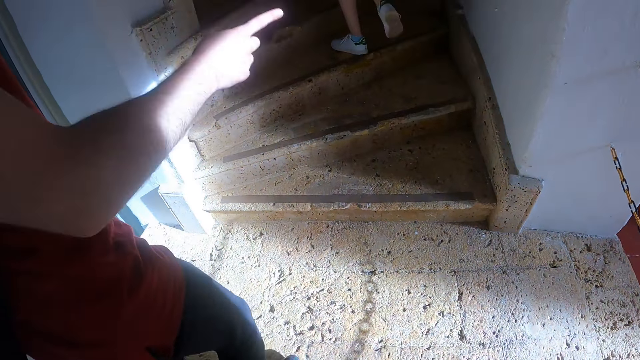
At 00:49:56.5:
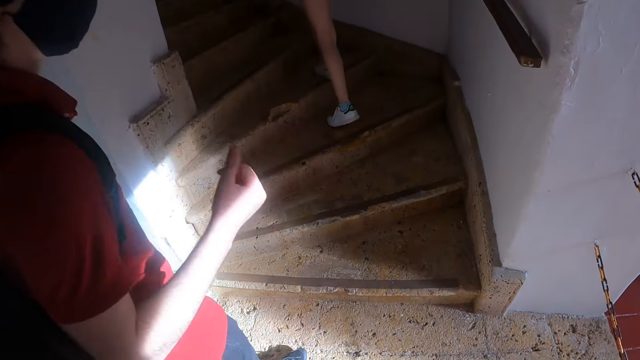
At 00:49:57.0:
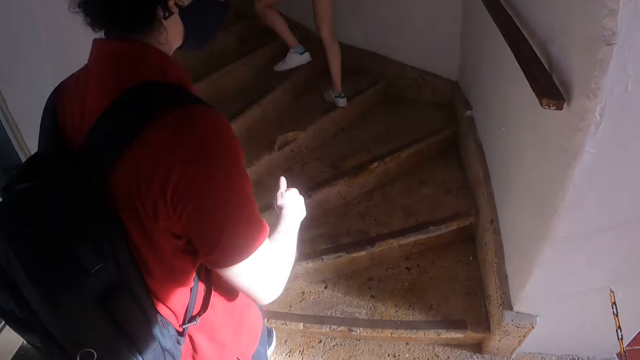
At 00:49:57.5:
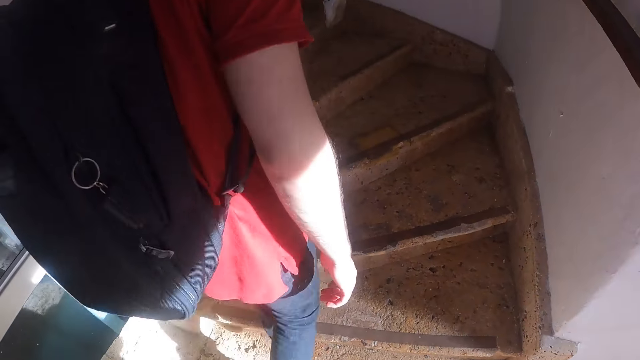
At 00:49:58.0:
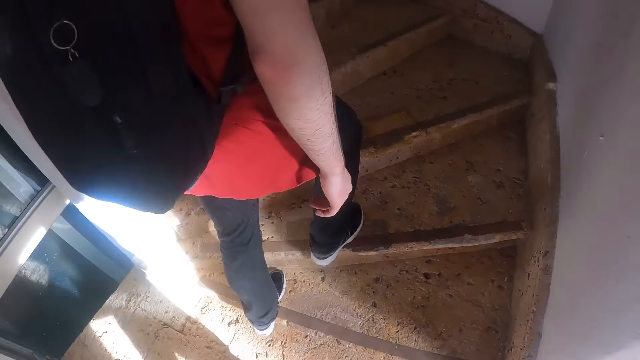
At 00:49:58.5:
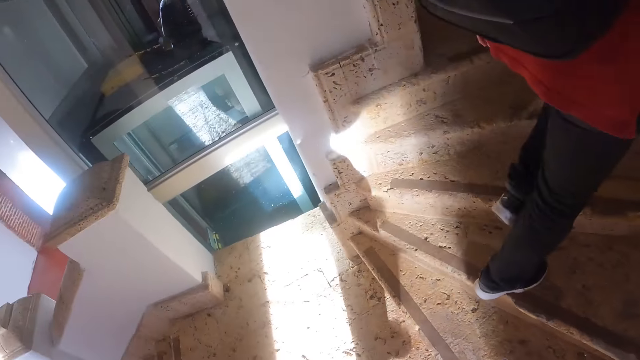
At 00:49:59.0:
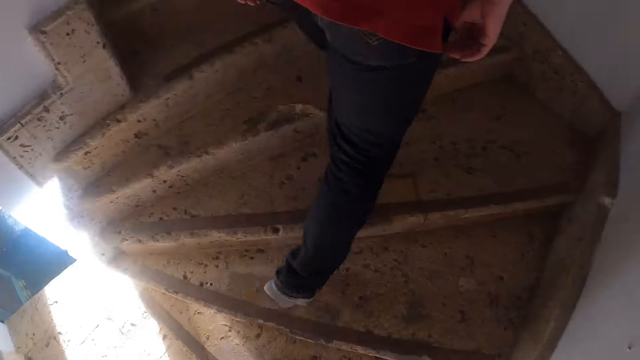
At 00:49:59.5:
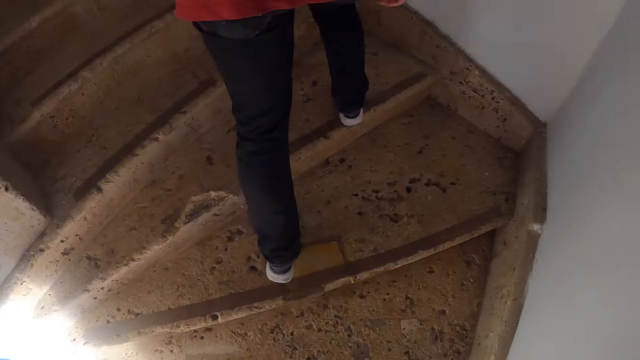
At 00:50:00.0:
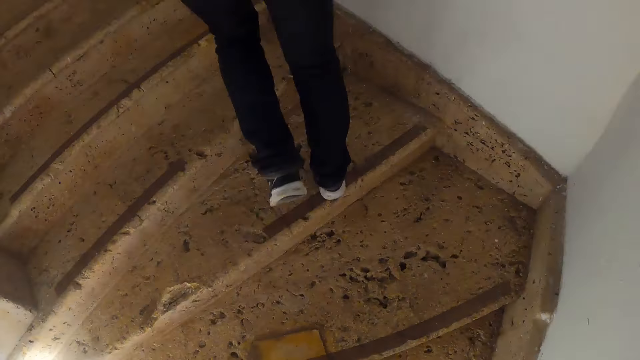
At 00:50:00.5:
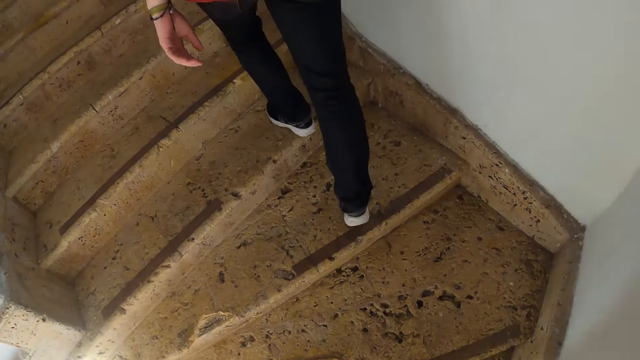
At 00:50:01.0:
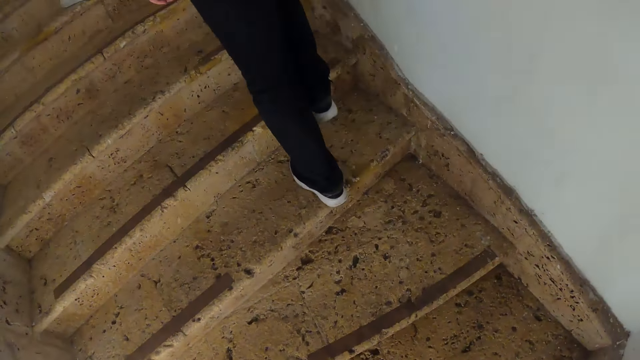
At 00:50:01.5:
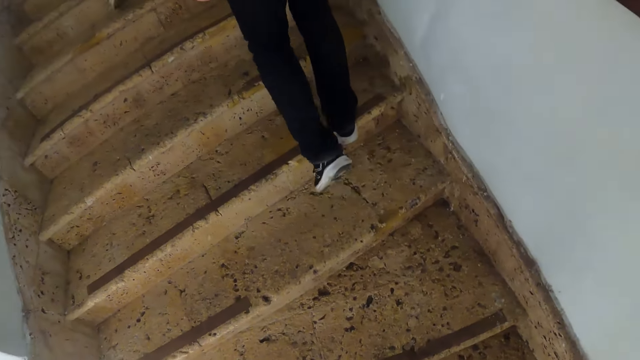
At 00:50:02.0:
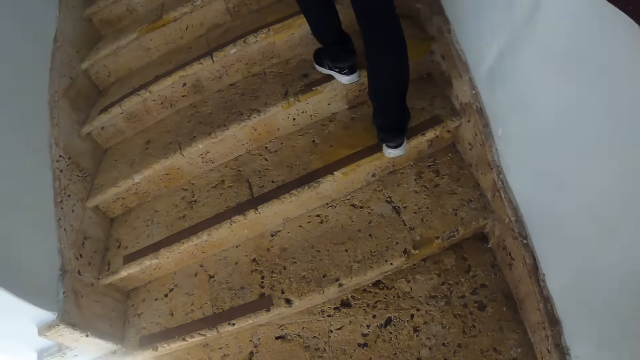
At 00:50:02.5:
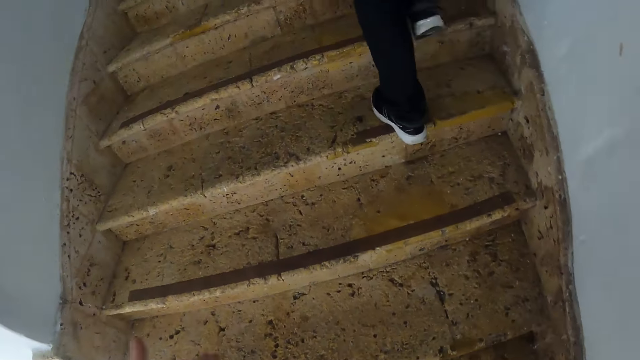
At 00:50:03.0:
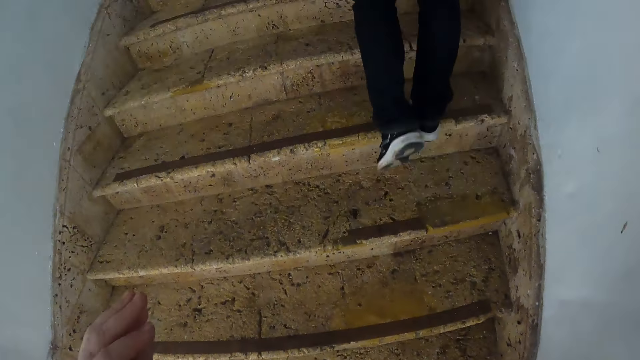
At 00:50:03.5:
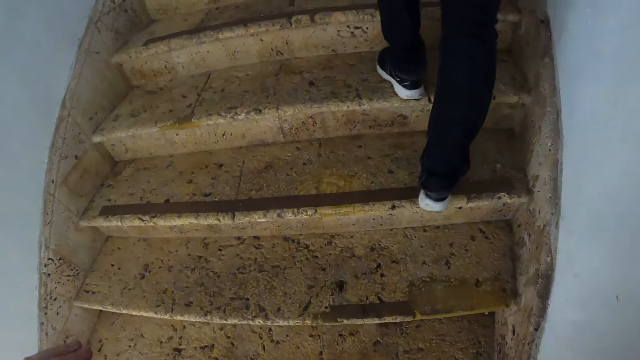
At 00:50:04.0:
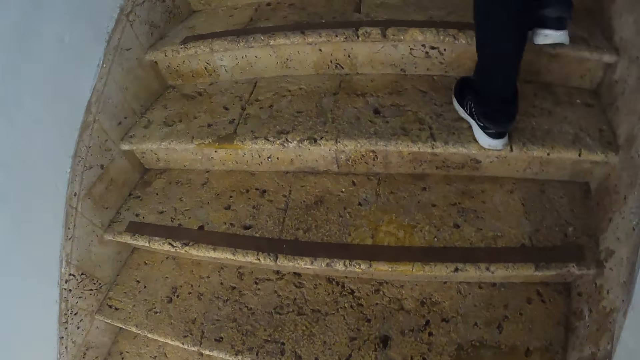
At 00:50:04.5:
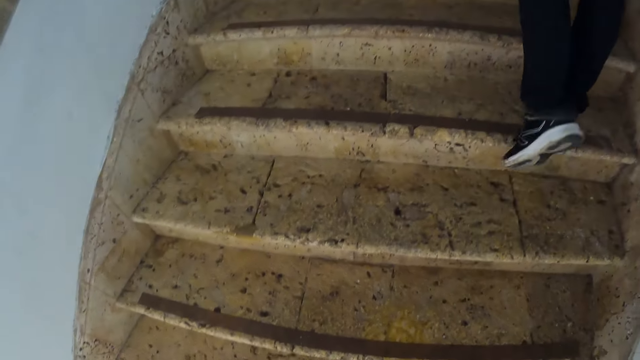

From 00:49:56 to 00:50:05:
A person points around. The camera wearer climbs the stairs.

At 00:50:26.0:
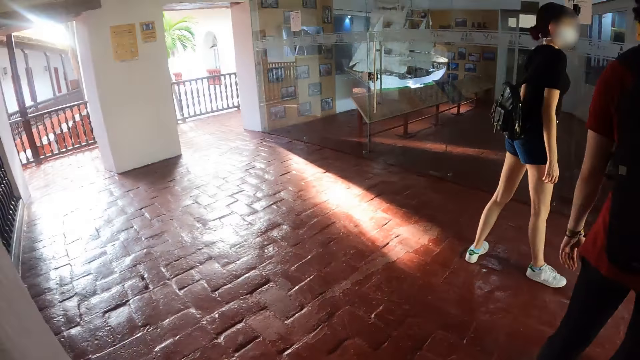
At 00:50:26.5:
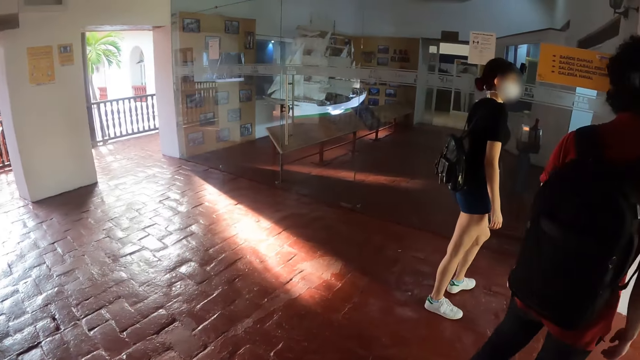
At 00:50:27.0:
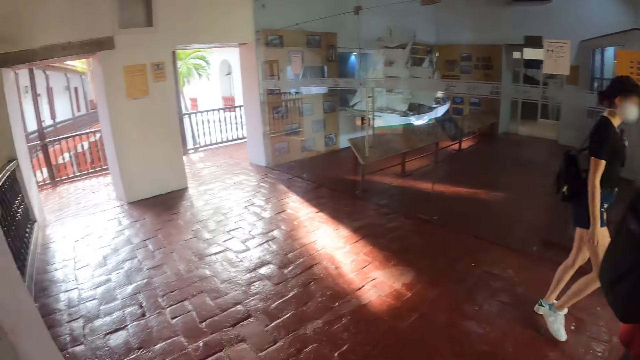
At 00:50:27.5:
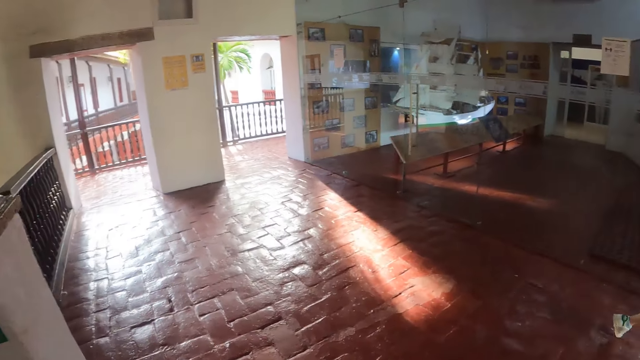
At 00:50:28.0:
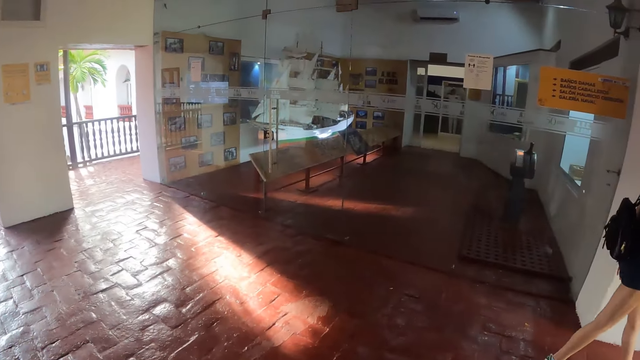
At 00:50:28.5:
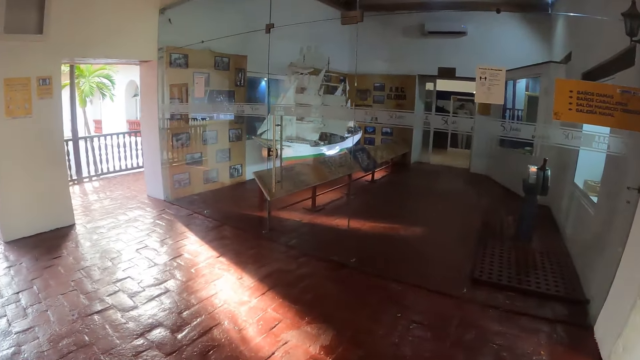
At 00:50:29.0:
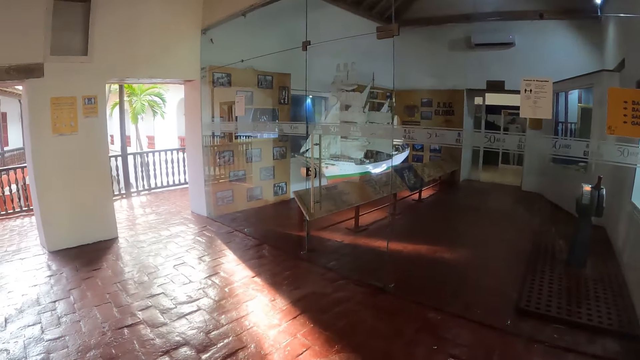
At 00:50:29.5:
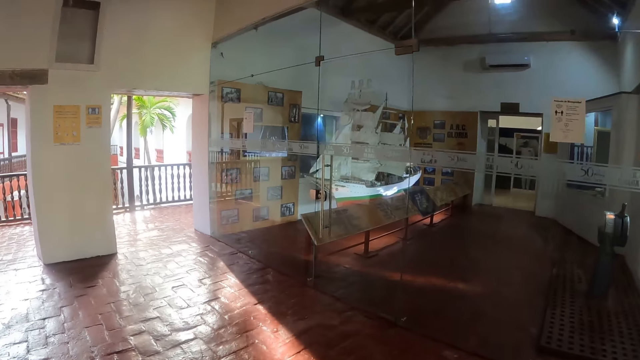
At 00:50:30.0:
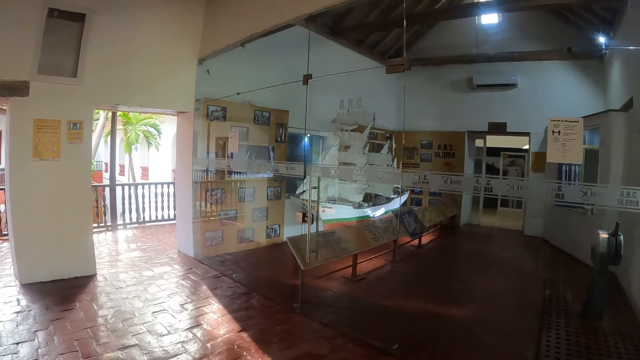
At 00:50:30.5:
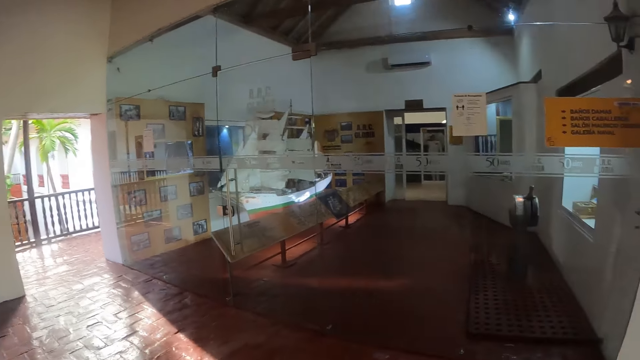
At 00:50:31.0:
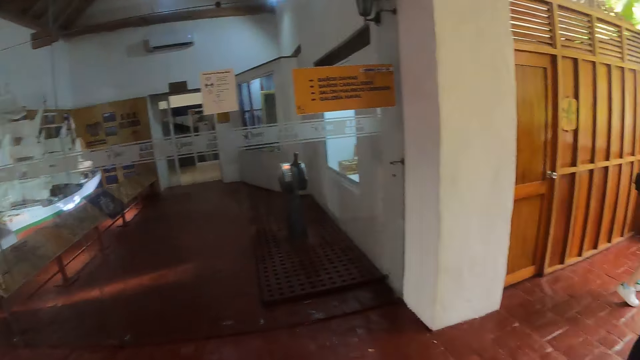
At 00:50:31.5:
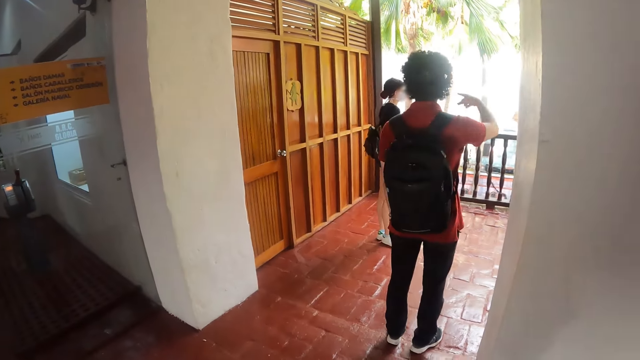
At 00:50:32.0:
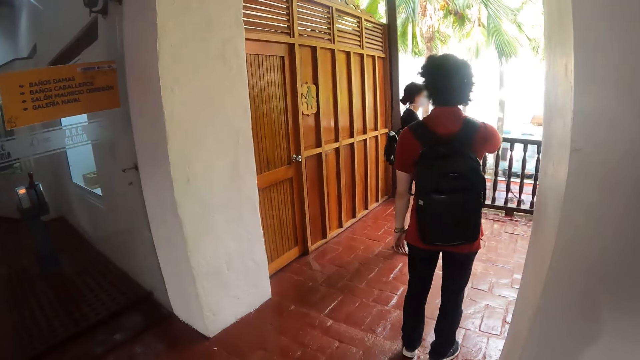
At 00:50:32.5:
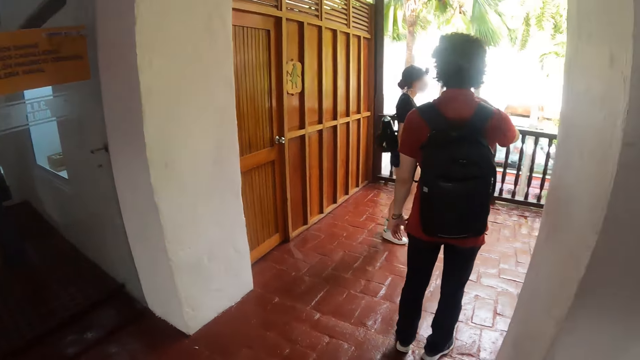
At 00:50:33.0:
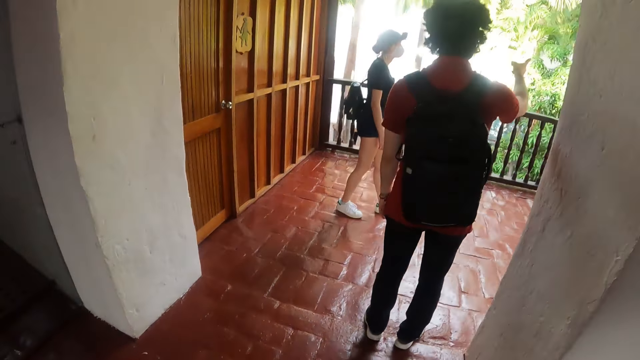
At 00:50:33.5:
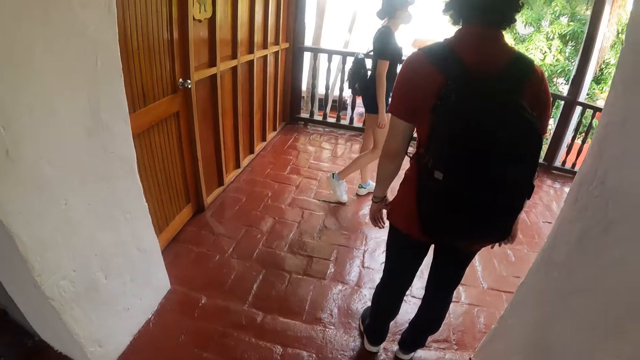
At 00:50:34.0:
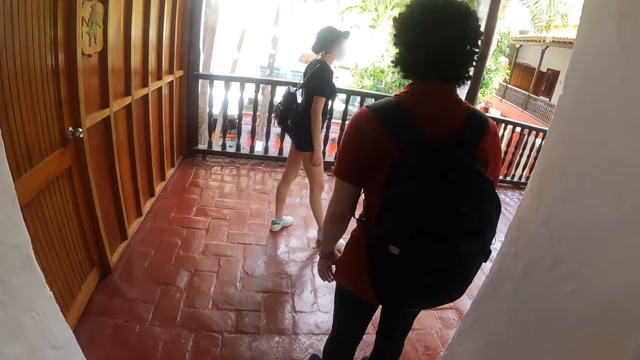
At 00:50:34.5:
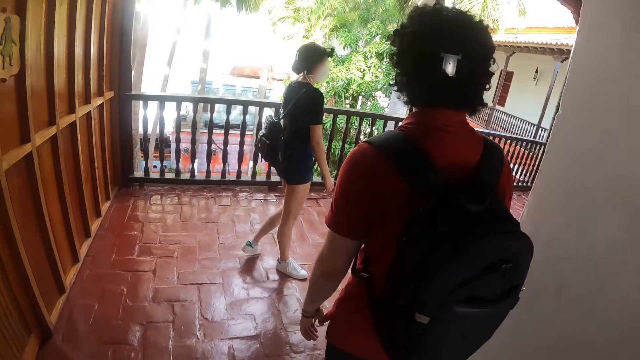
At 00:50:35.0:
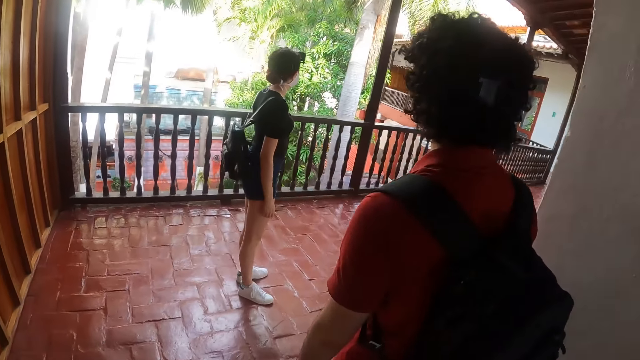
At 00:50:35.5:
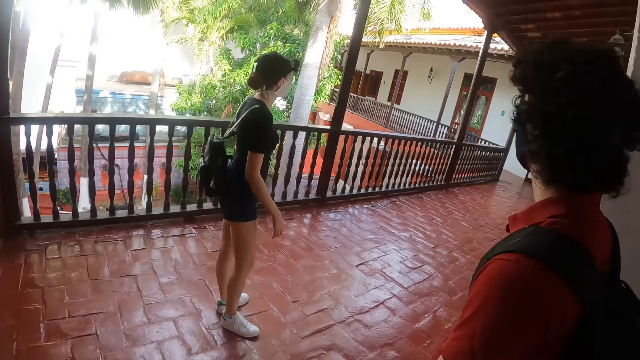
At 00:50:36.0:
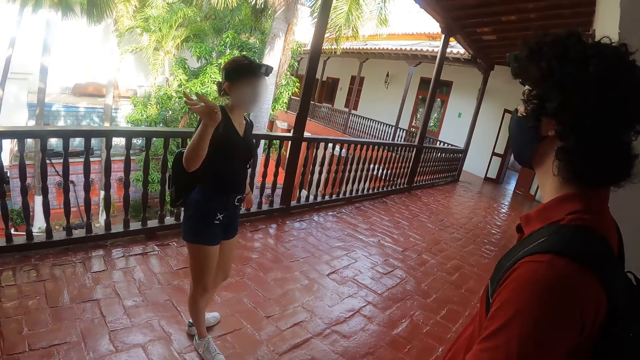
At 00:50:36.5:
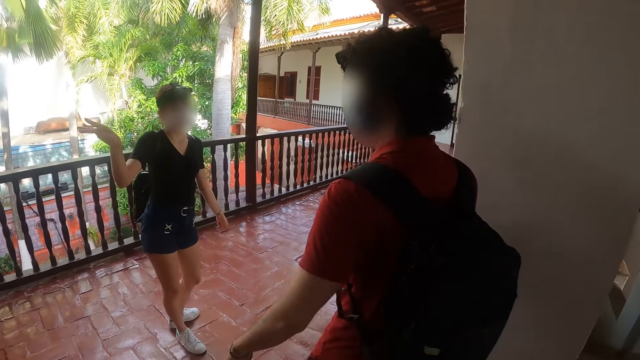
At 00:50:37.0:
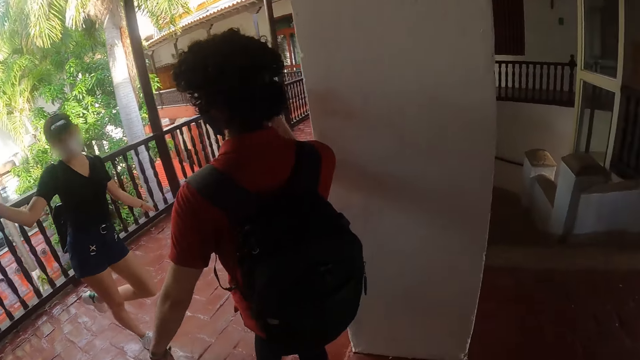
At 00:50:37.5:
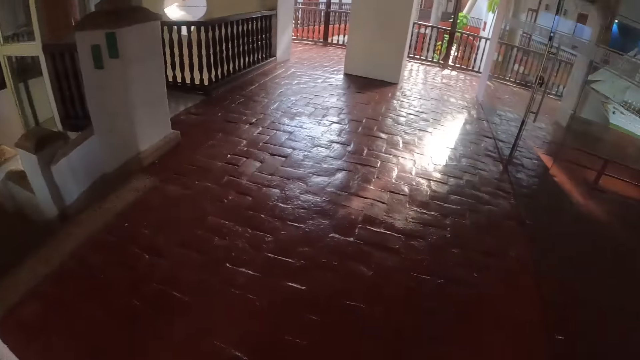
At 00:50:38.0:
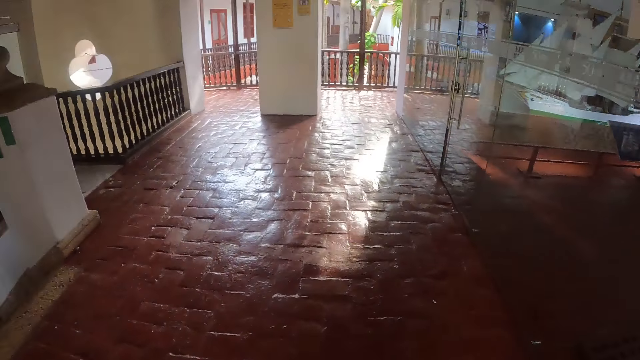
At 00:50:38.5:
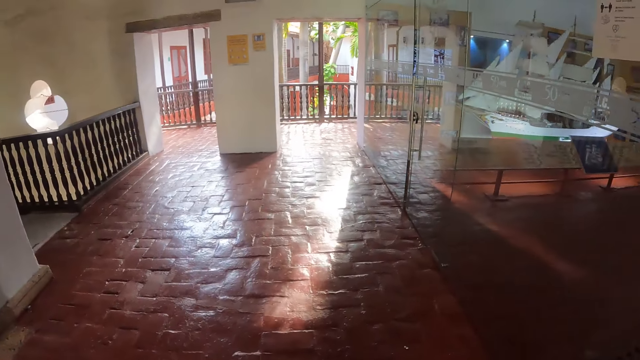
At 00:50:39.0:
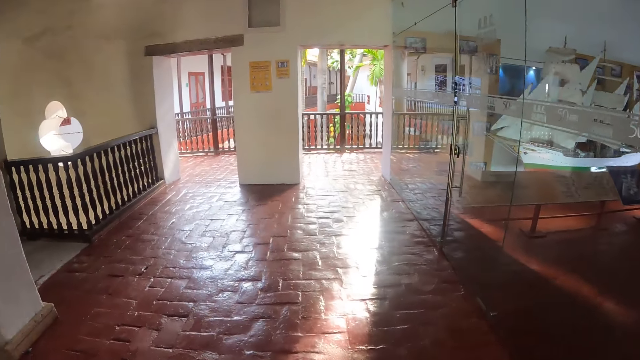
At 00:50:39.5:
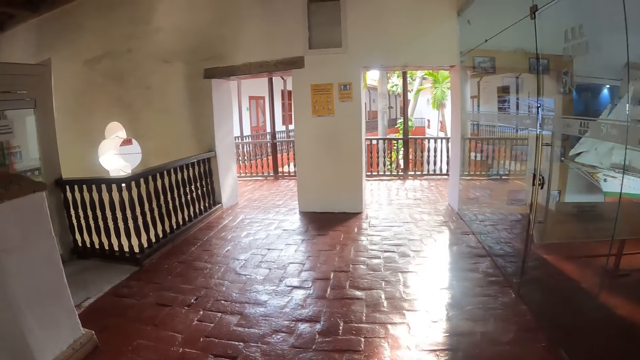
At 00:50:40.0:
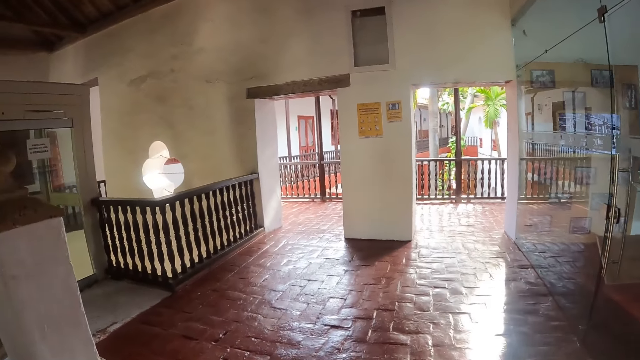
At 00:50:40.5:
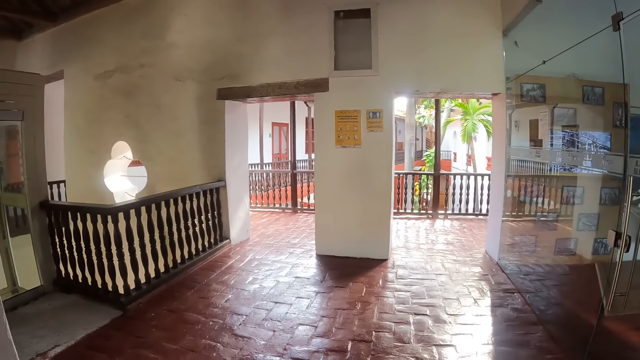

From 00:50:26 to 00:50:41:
The camera wearer looks around. They walk around. A person points around. The camera wearer walks around.
